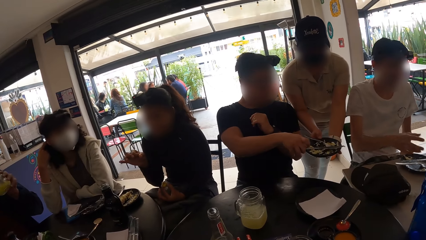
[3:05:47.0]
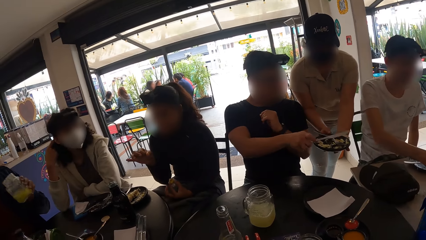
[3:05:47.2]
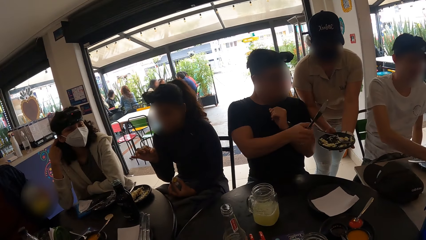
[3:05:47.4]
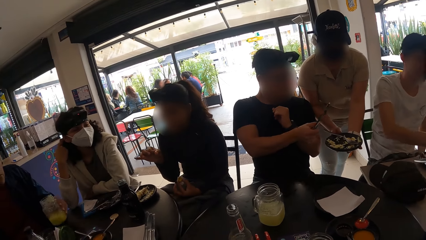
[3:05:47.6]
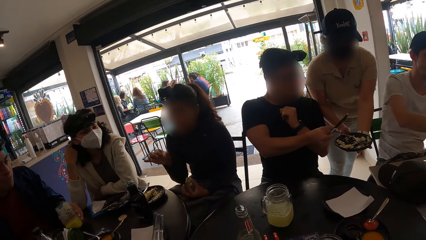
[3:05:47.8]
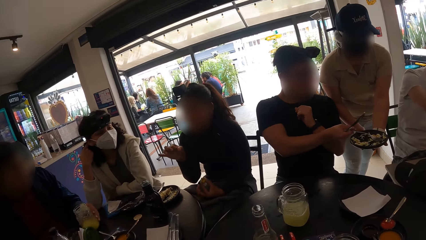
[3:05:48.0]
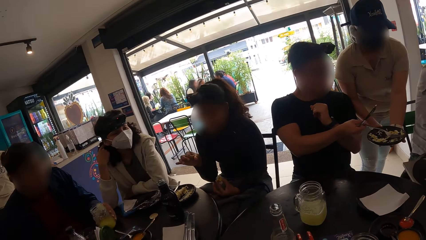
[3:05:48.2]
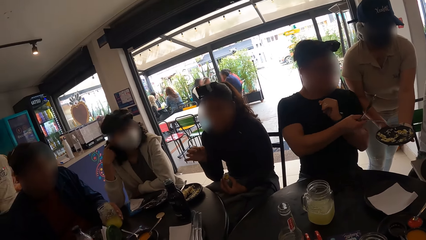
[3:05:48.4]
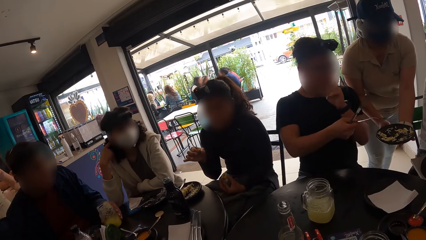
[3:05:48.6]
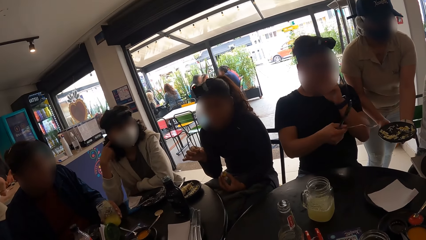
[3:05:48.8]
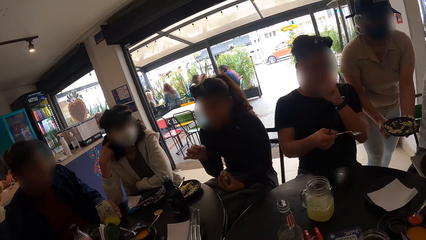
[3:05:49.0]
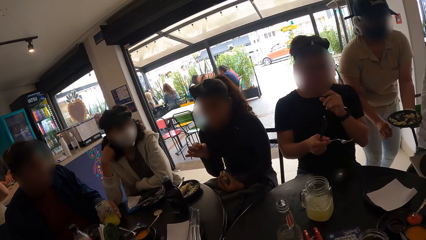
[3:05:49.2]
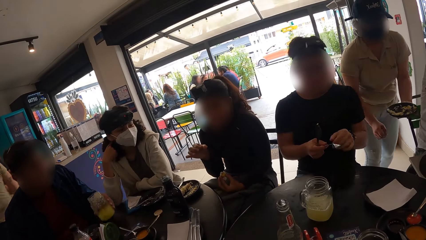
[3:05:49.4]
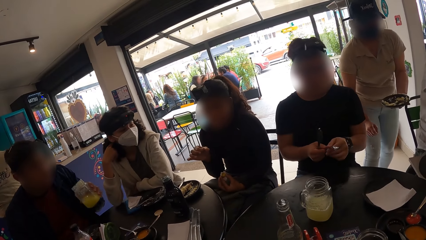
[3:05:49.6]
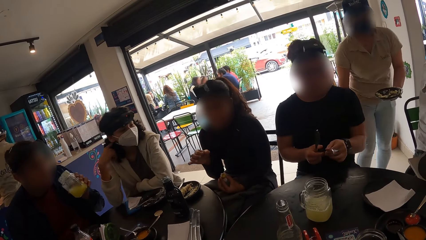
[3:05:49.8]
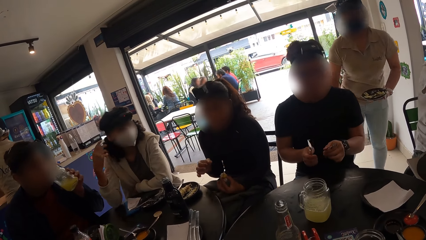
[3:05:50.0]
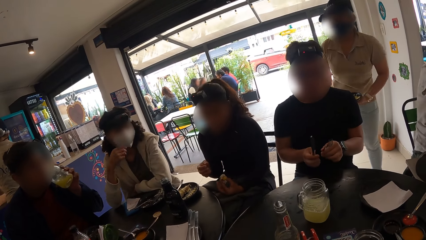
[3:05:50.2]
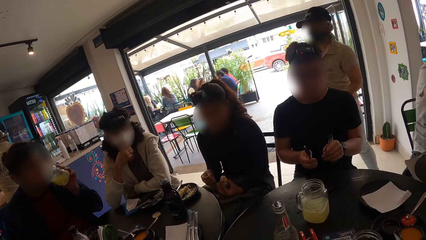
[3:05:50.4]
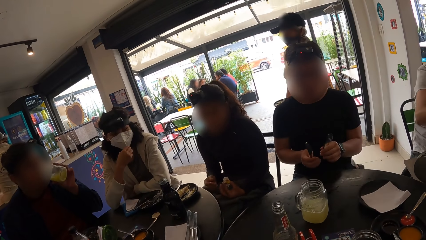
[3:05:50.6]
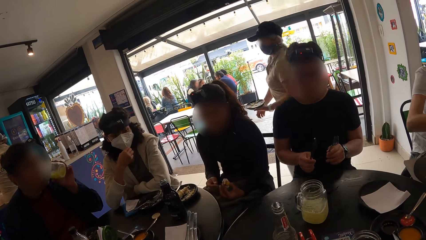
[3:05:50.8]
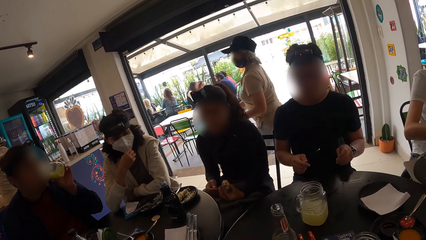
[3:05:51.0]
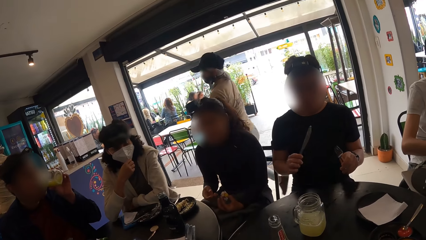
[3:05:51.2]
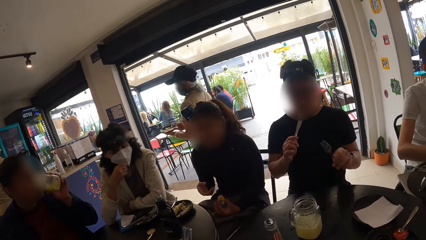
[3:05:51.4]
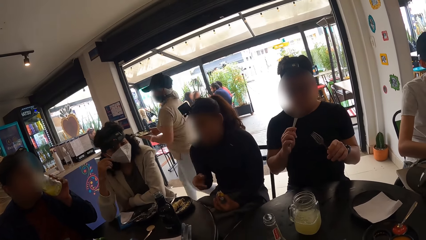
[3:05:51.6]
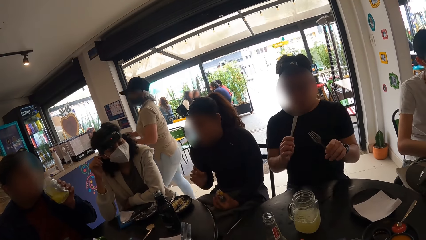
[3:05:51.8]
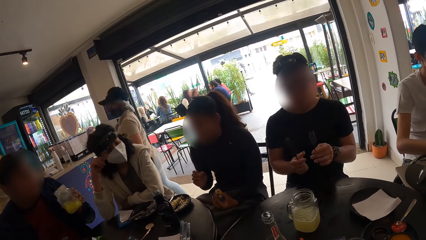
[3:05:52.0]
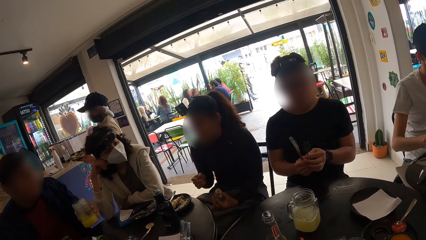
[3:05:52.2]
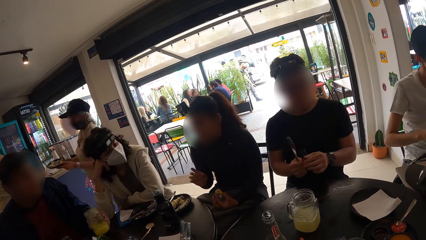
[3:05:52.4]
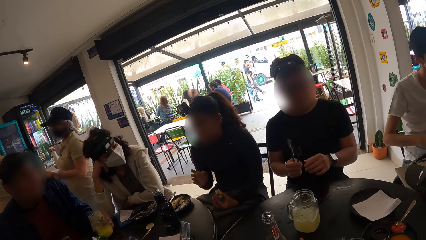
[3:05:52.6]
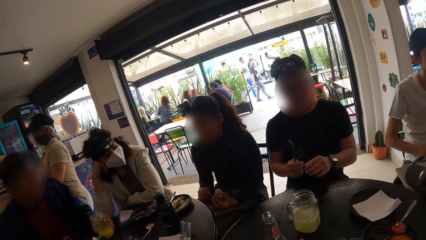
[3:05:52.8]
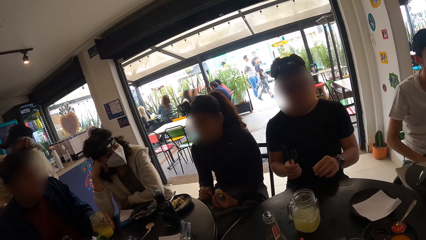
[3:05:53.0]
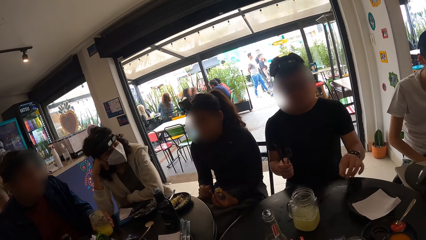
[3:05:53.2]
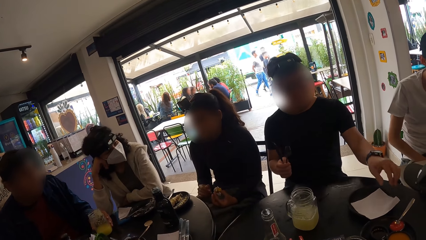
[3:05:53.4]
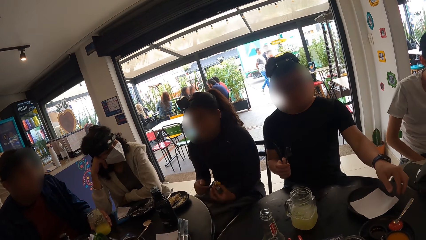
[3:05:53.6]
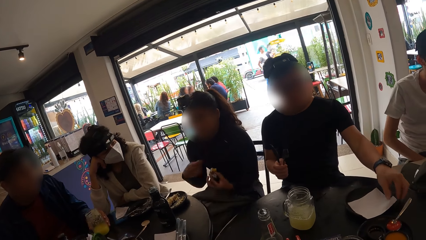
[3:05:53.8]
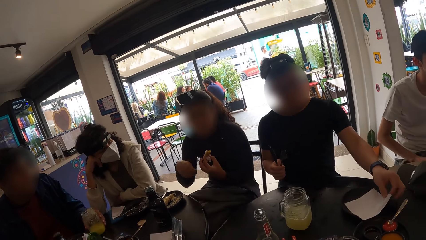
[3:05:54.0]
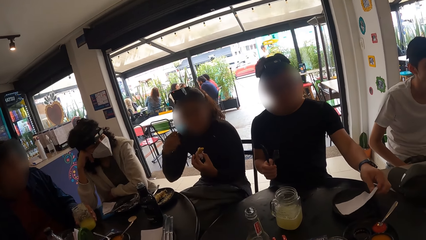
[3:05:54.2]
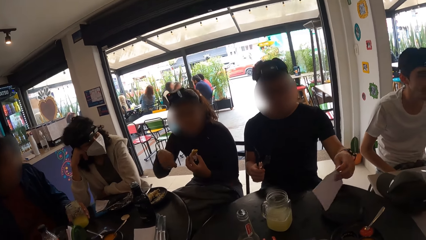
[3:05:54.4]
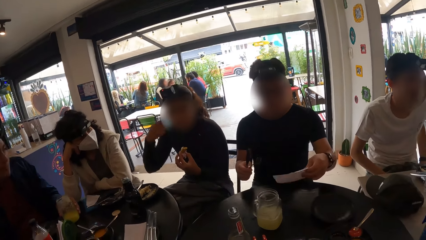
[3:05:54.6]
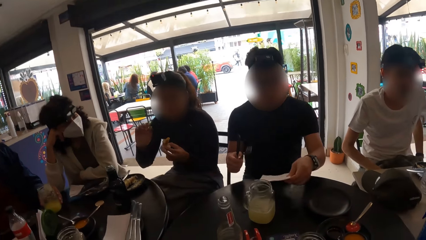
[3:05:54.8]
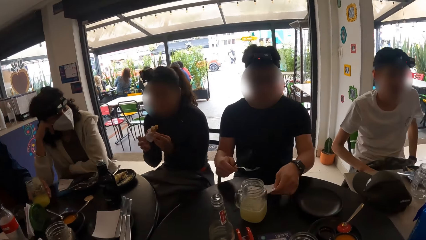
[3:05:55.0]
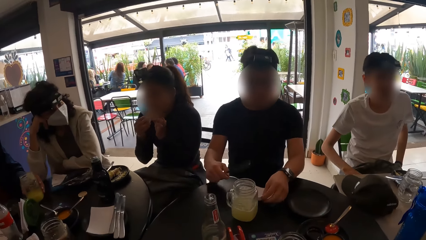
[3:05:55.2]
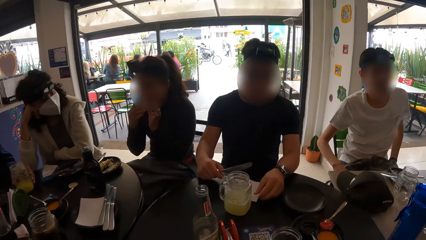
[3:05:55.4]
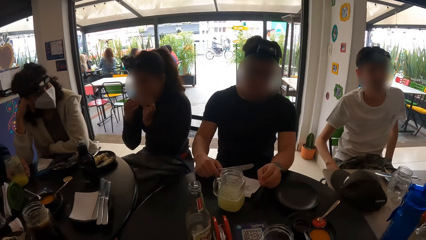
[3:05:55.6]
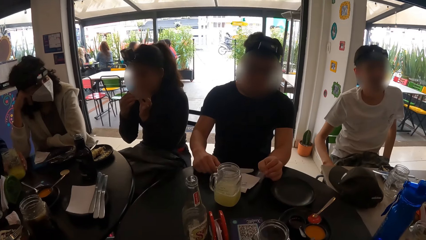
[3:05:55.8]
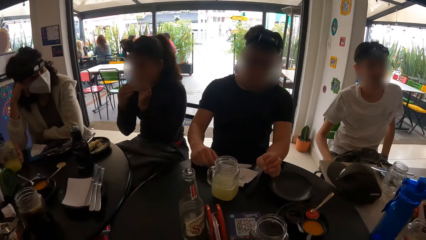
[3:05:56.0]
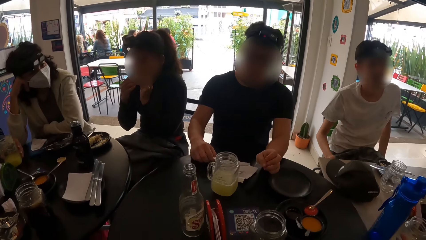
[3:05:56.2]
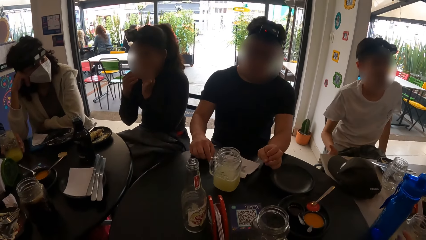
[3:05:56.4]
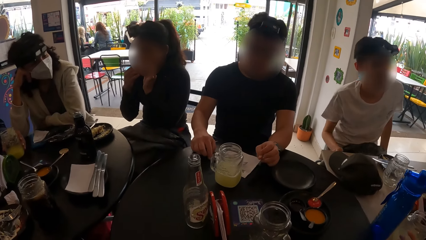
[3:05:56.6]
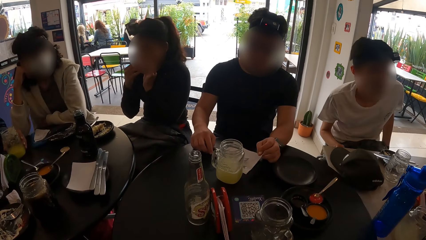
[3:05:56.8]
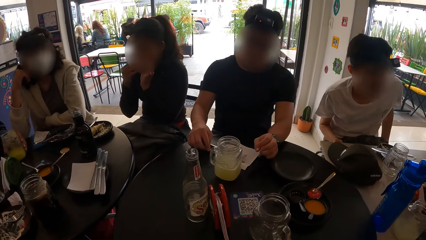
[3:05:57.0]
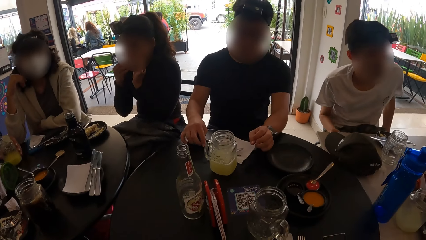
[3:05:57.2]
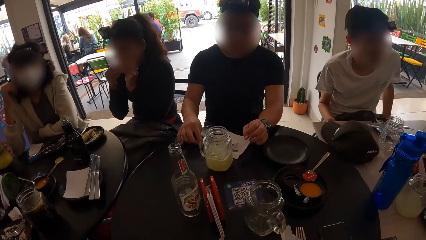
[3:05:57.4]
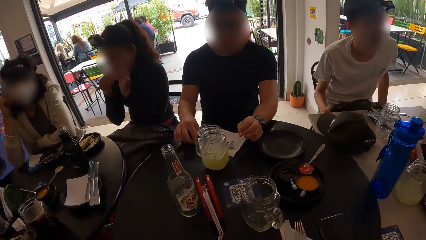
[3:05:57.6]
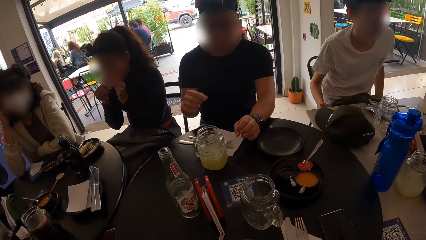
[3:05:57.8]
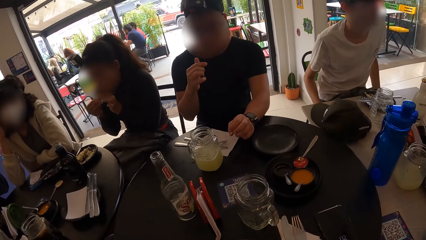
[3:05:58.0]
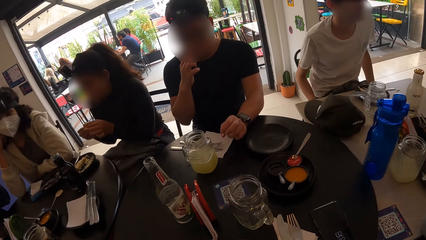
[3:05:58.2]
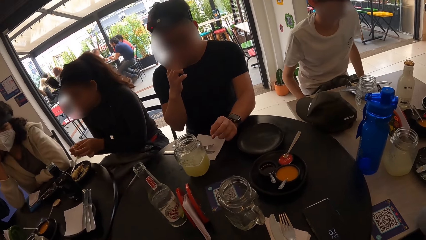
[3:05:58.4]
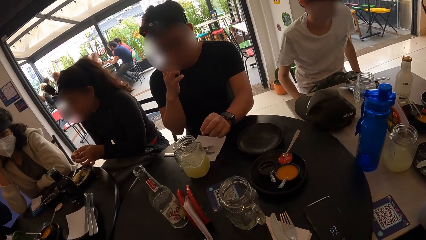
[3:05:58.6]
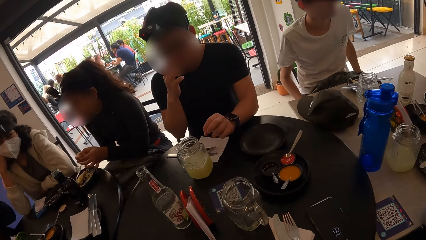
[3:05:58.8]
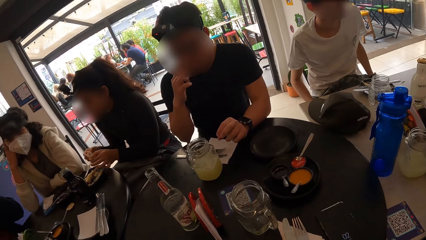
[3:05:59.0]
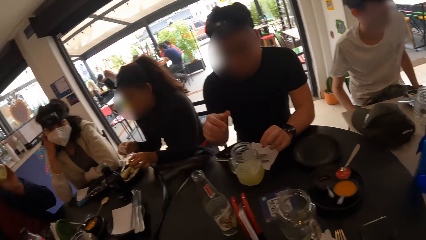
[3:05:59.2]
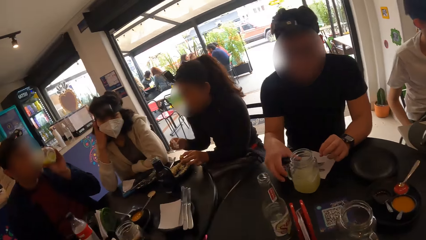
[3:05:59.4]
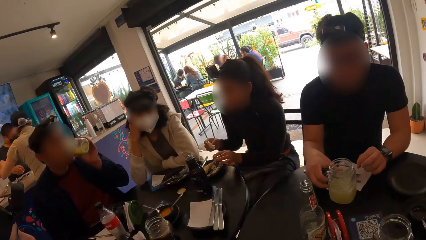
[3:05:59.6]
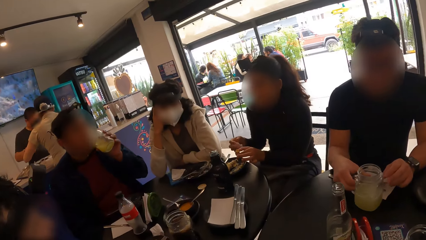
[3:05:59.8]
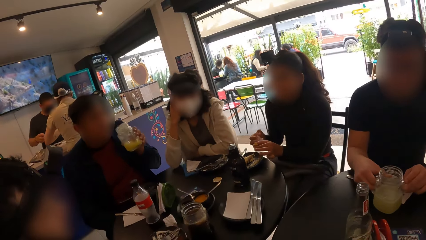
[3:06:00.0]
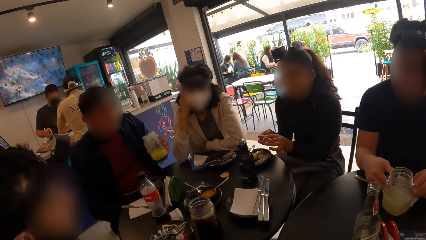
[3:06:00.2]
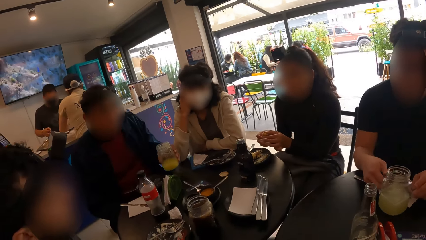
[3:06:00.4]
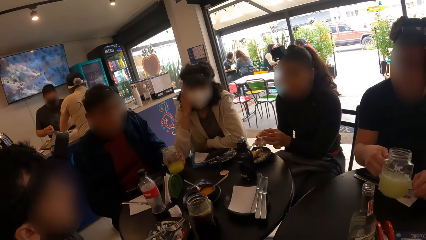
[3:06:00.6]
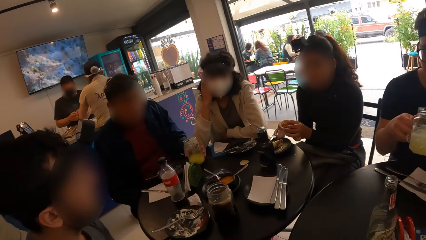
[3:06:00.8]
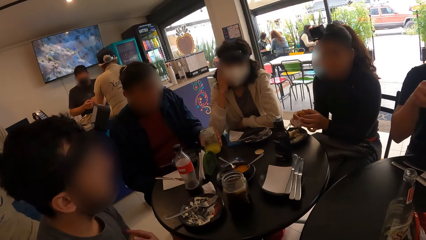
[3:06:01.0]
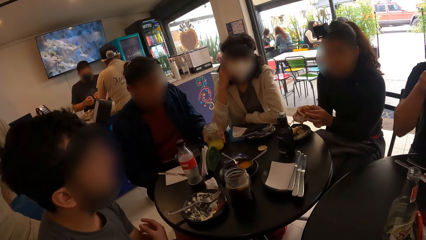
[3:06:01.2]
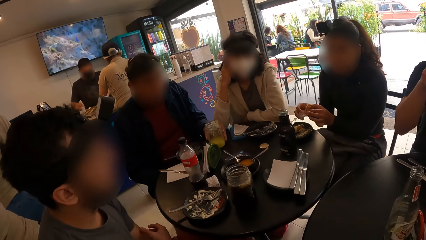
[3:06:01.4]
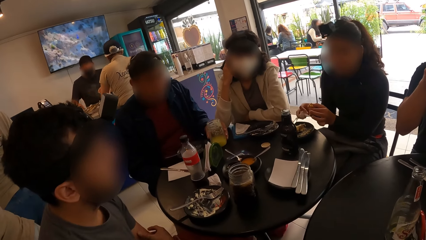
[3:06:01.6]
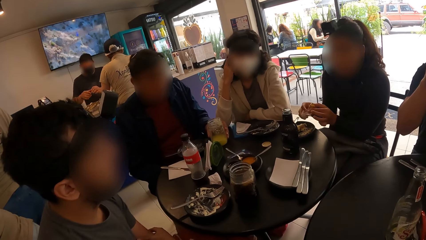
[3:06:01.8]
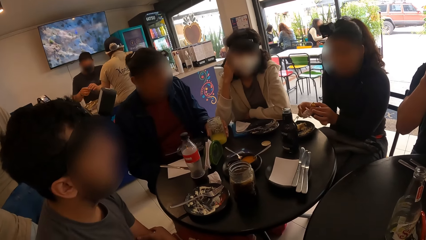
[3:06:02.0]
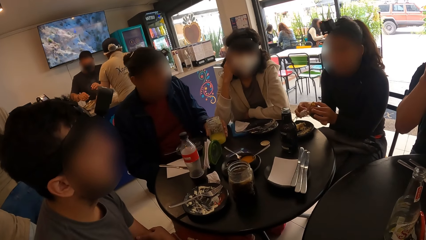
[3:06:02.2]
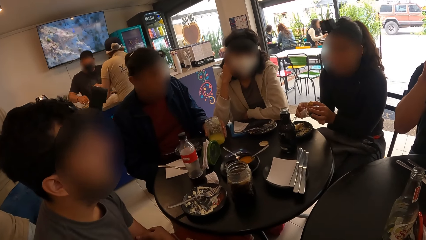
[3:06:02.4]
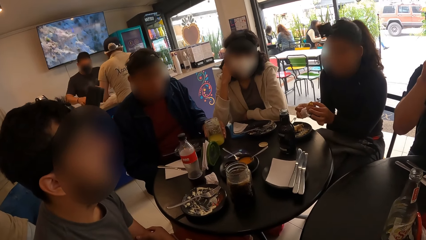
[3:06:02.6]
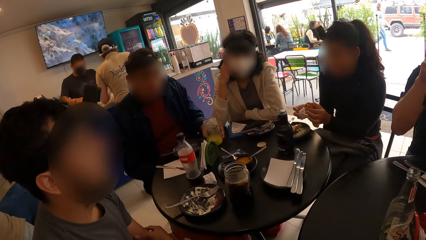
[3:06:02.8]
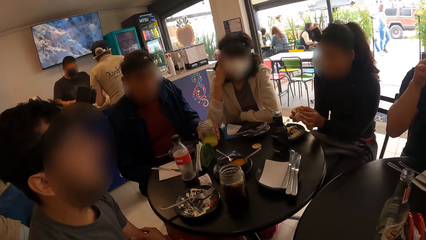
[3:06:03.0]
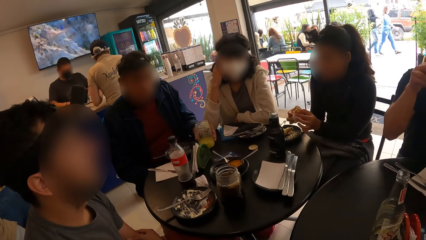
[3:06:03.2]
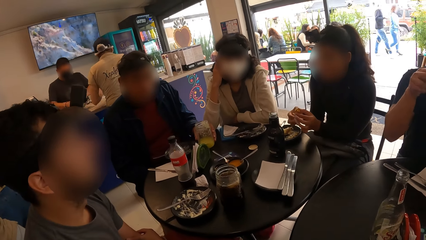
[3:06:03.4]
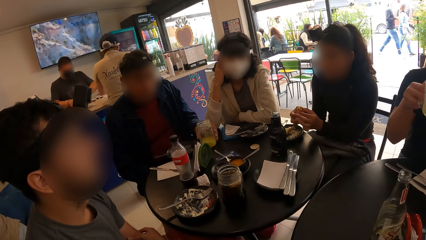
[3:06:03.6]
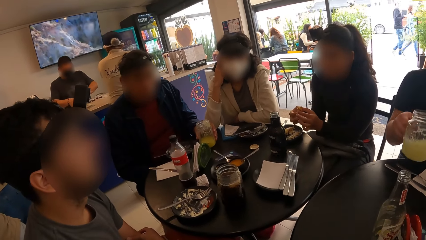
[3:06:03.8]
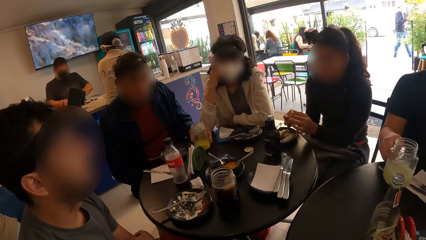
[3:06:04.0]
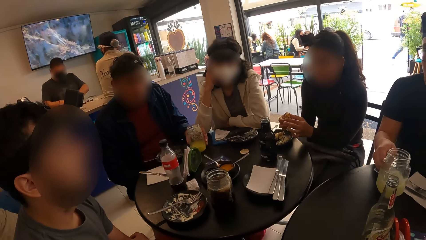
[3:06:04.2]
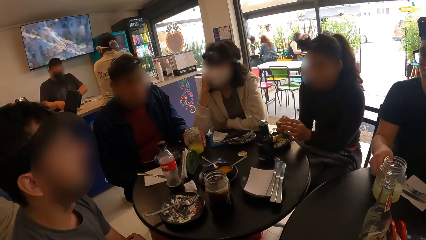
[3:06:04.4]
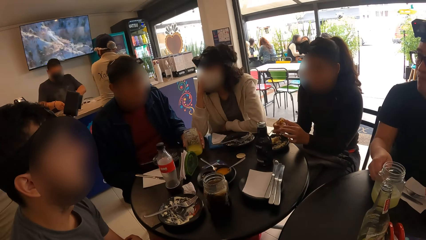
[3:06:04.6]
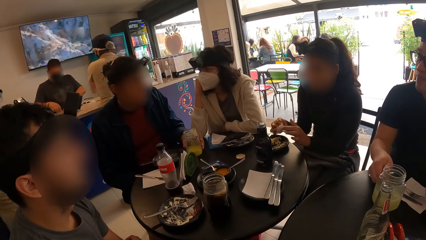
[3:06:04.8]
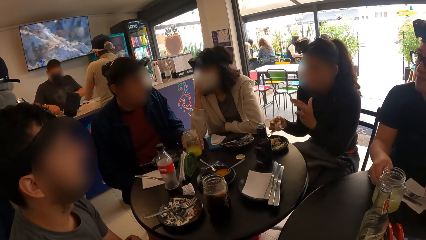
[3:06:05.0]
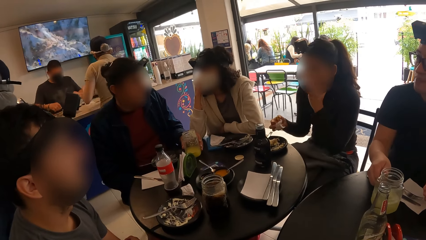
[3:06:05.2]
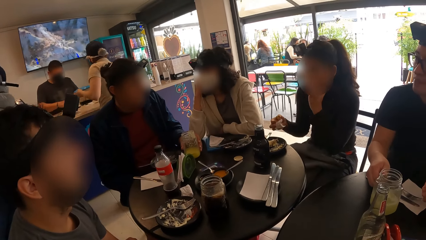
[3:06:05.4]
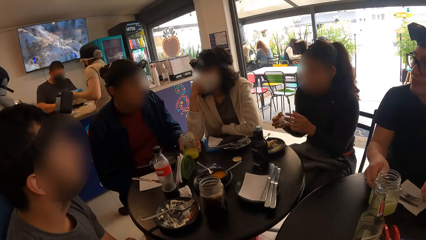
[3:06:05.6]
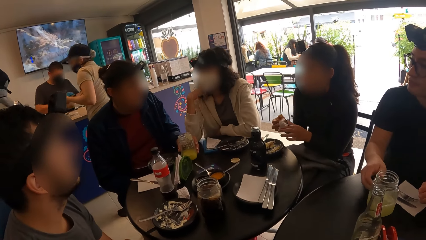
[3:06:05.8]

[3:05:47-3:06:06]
A man removes the knife from the plate with his right hand. Another man holds the container of juice in his left hand on the table. The first man removes the fork from the plate with his right hand. The other man drinks from the container of juice in his left hand. A woman adjusts her nose mask with her right hand. The first man puts the knife in his right hand into his mouth. The other man places the container of juice in his left hand on the table. The first man picks a serviette from the table with his left hand and places the serviette on the table with his left hand. Another woman eats from the food in her hands. The first man places the fork in his right hand on the serviette on the table, places the knife in his right hand on the serviette on the table, and picks the cup of juice from the table with his right hand. The other man places the container of juice in his left hand on the table. The first man places the cup of juice on the table with his right hand.
